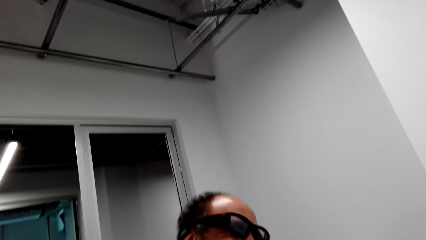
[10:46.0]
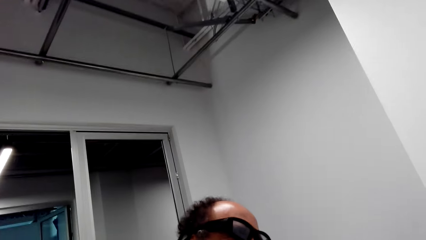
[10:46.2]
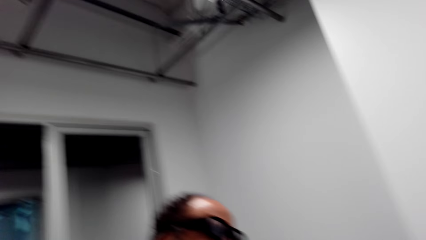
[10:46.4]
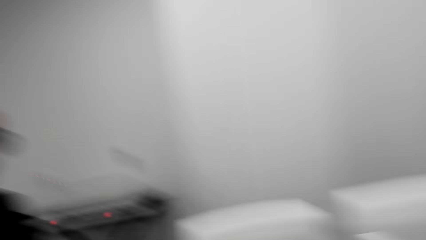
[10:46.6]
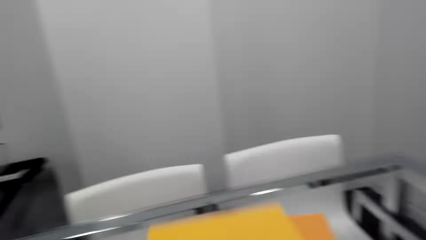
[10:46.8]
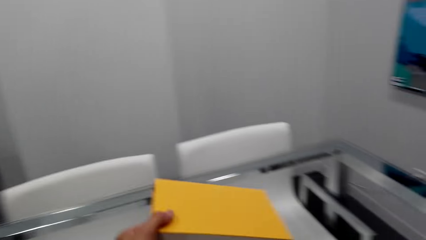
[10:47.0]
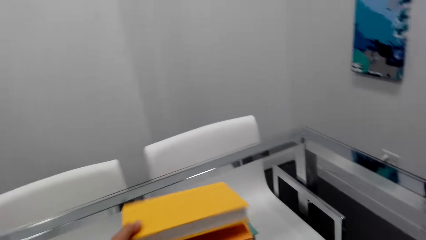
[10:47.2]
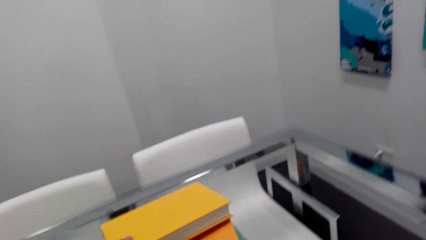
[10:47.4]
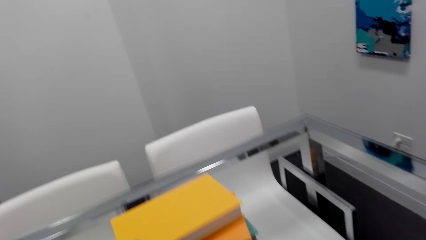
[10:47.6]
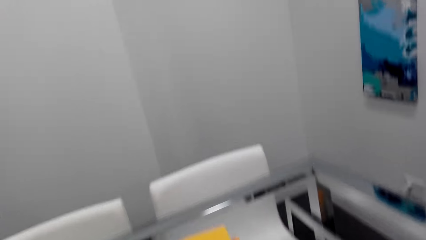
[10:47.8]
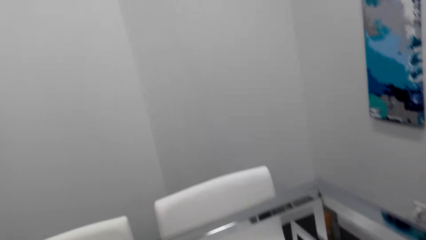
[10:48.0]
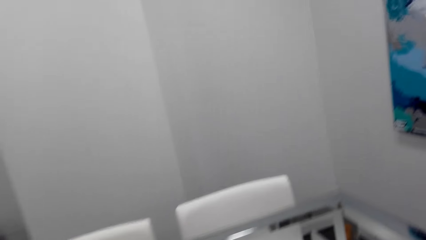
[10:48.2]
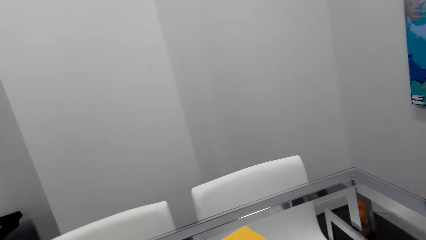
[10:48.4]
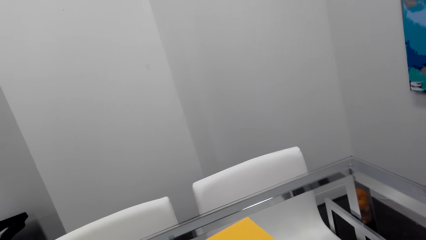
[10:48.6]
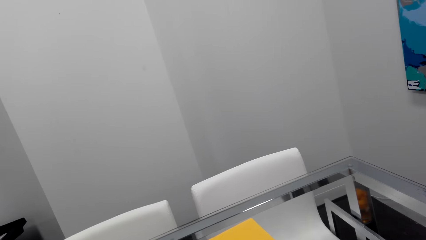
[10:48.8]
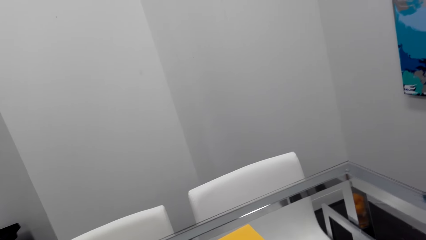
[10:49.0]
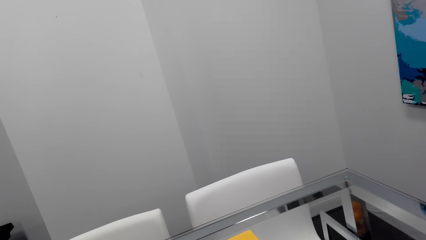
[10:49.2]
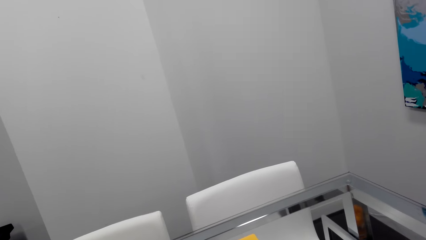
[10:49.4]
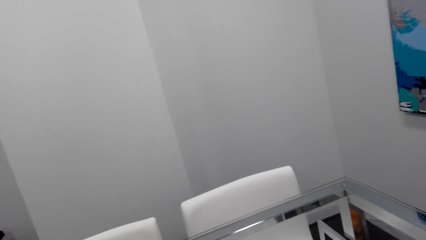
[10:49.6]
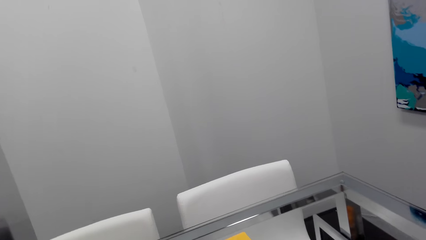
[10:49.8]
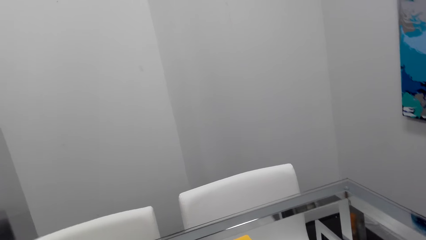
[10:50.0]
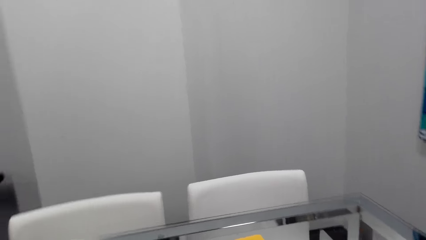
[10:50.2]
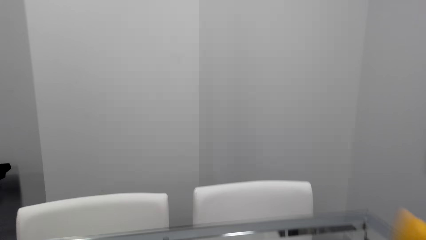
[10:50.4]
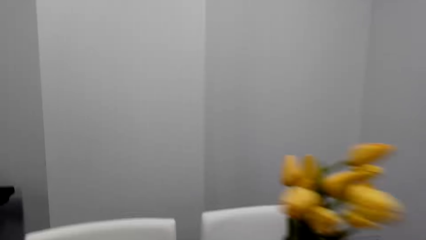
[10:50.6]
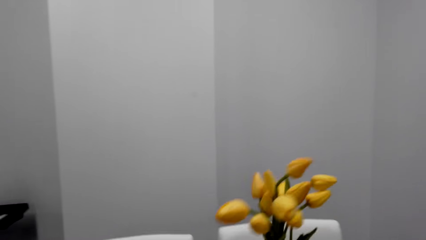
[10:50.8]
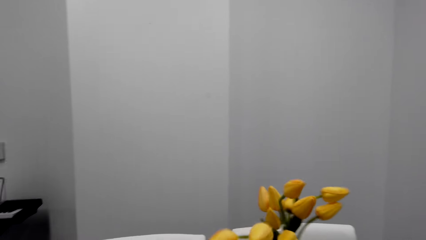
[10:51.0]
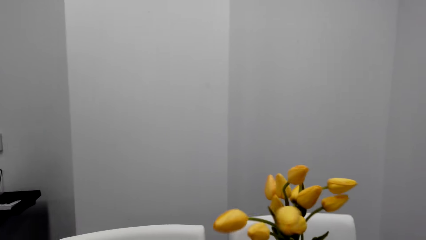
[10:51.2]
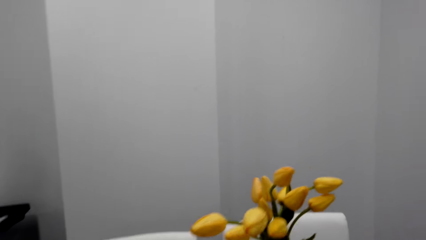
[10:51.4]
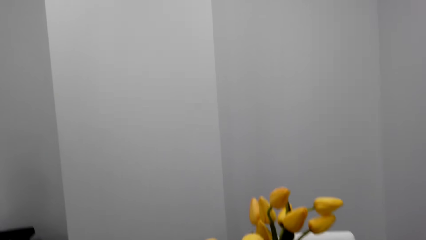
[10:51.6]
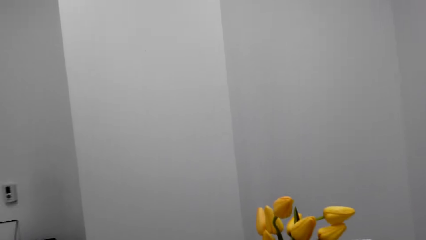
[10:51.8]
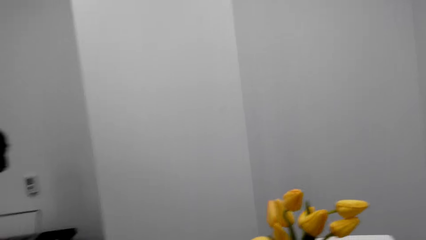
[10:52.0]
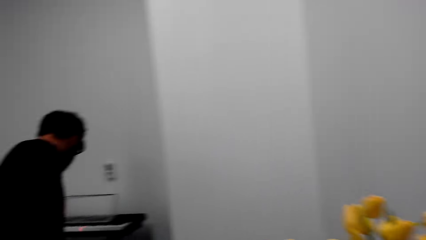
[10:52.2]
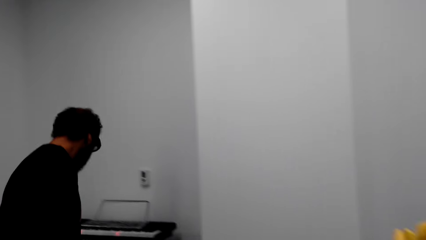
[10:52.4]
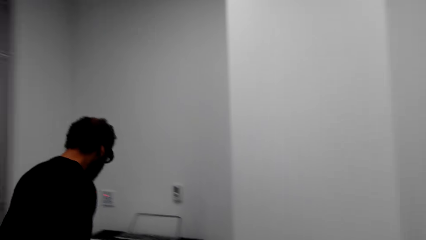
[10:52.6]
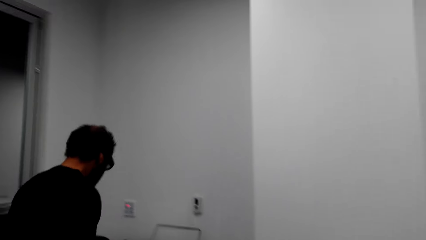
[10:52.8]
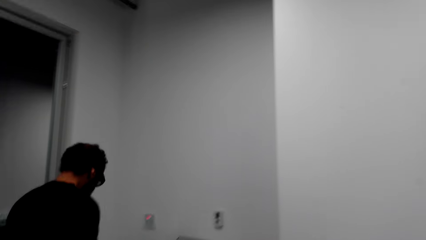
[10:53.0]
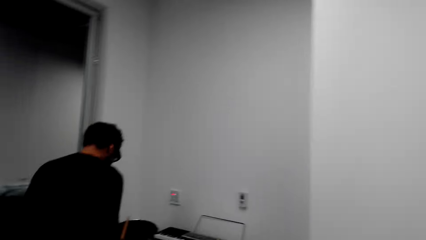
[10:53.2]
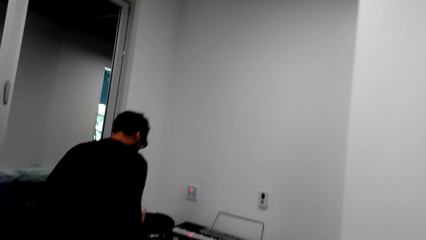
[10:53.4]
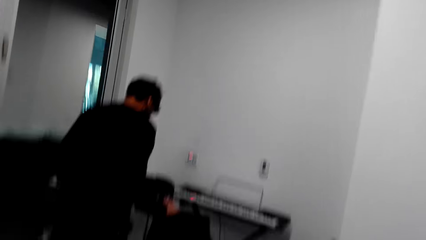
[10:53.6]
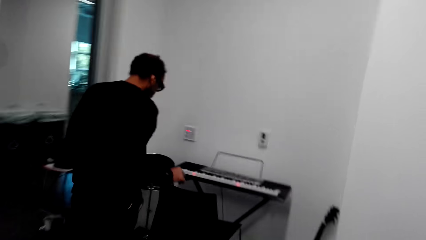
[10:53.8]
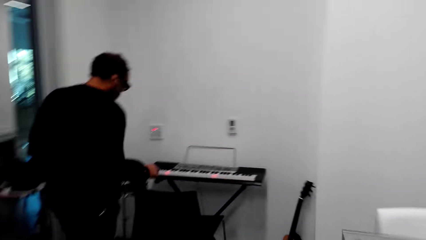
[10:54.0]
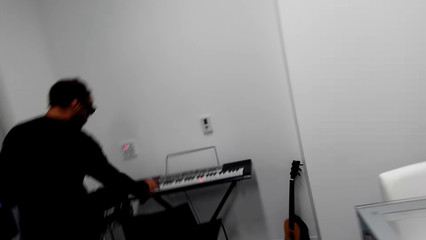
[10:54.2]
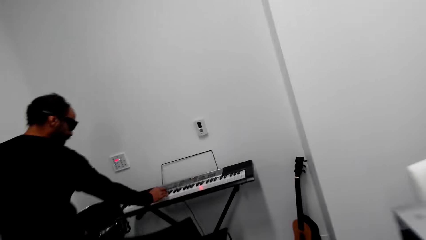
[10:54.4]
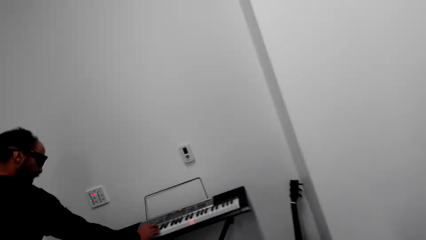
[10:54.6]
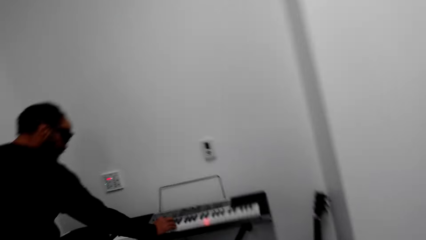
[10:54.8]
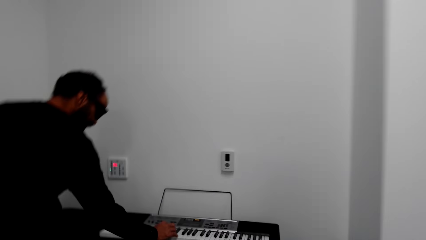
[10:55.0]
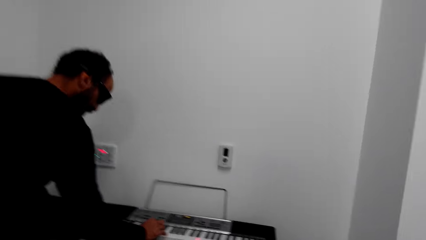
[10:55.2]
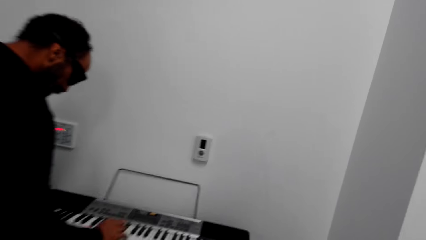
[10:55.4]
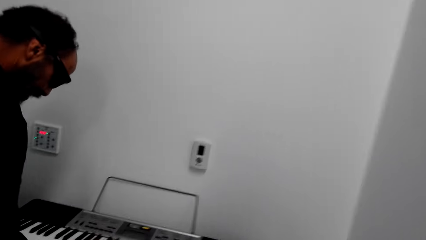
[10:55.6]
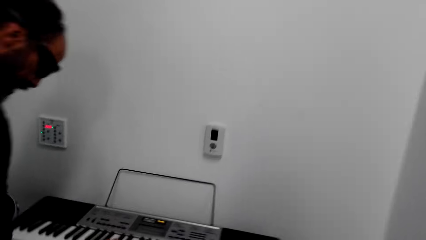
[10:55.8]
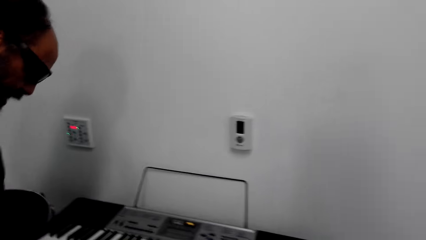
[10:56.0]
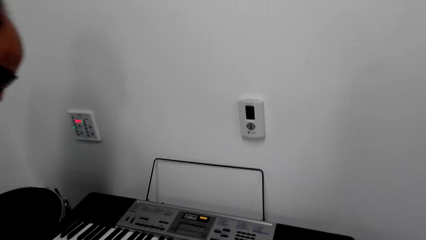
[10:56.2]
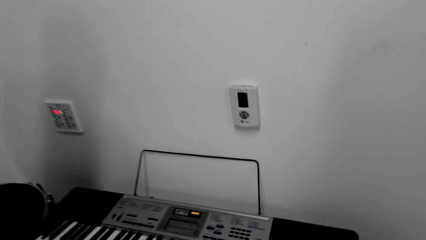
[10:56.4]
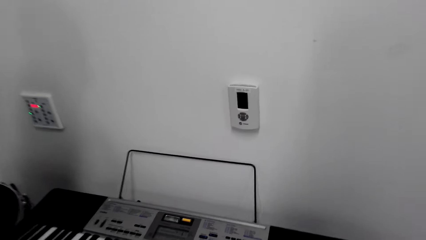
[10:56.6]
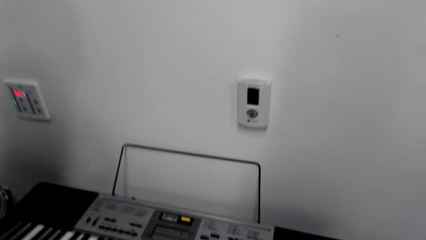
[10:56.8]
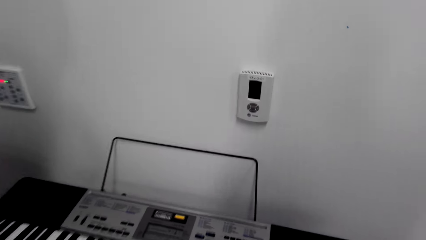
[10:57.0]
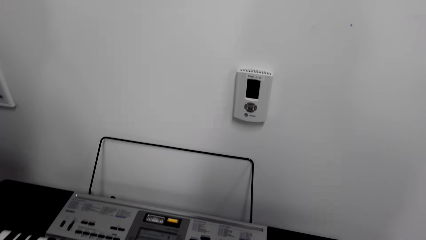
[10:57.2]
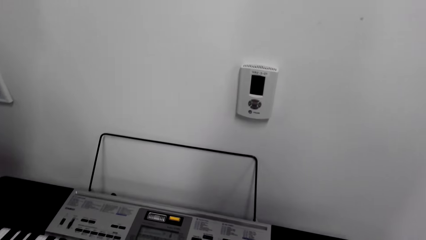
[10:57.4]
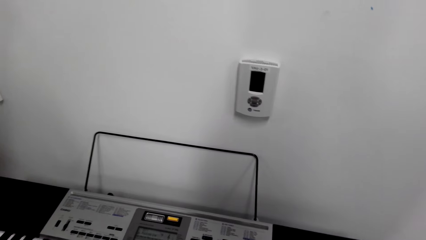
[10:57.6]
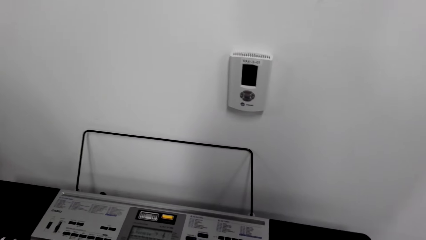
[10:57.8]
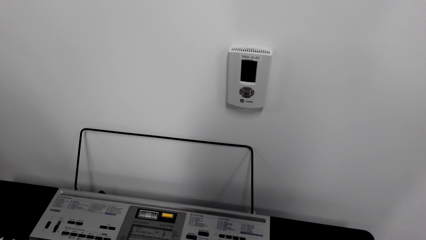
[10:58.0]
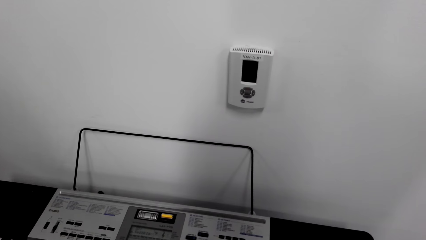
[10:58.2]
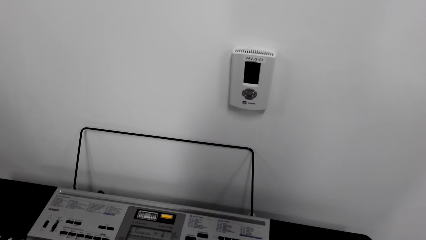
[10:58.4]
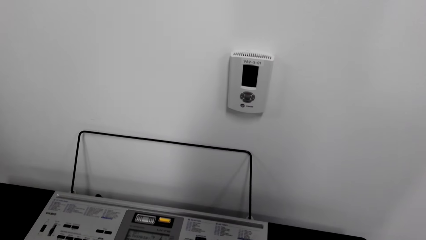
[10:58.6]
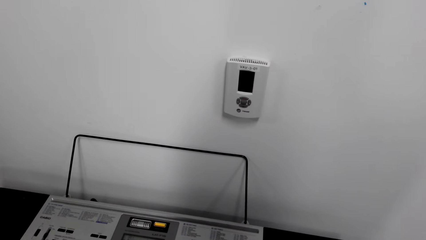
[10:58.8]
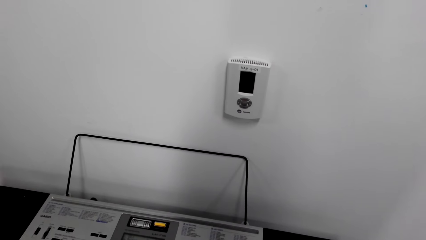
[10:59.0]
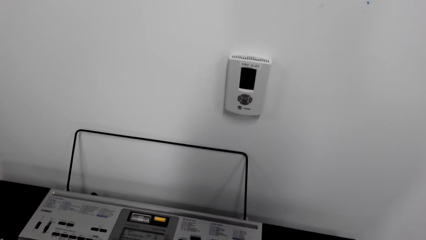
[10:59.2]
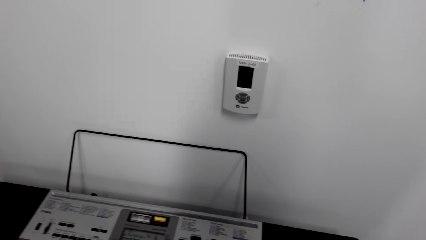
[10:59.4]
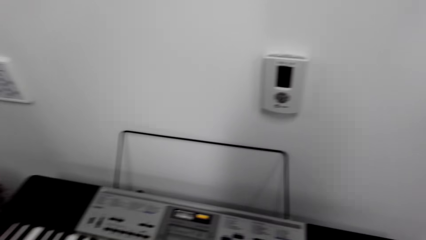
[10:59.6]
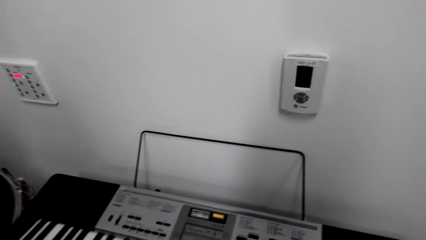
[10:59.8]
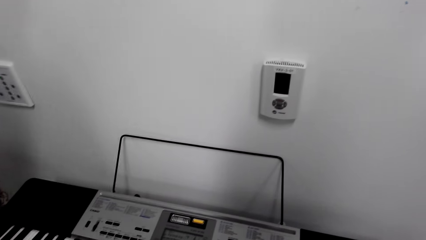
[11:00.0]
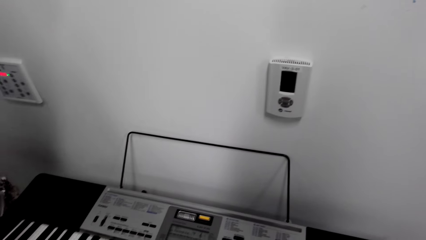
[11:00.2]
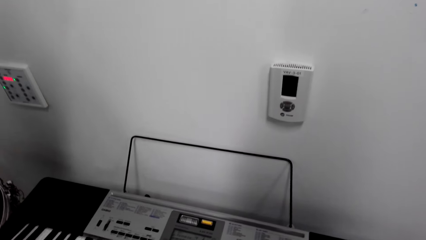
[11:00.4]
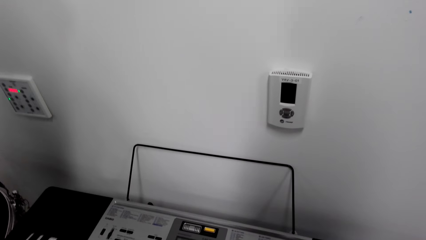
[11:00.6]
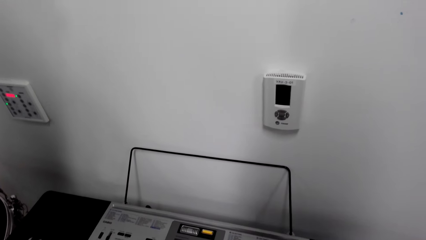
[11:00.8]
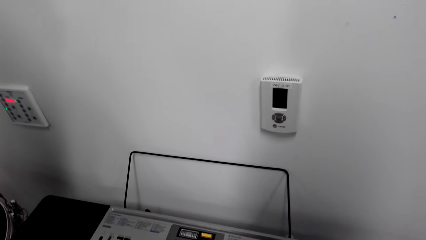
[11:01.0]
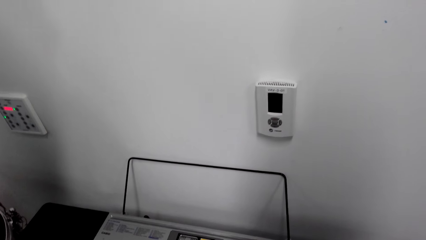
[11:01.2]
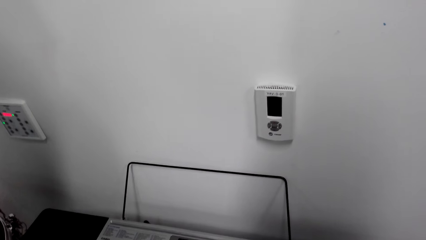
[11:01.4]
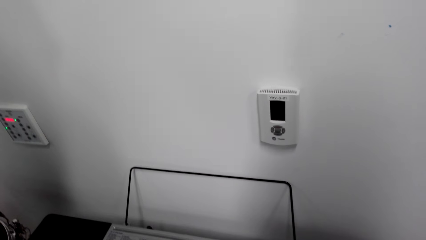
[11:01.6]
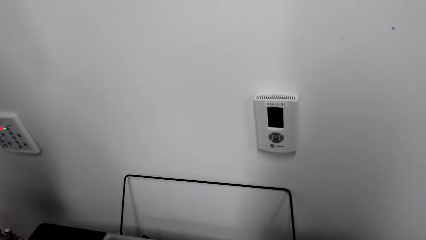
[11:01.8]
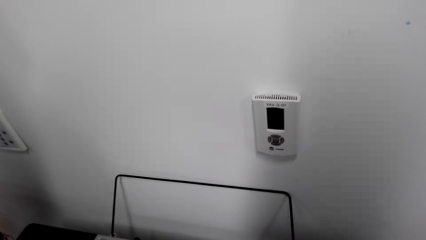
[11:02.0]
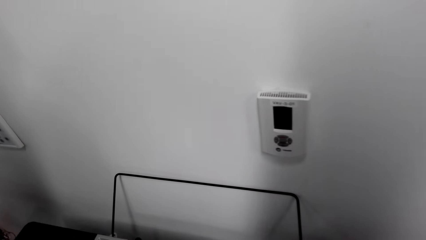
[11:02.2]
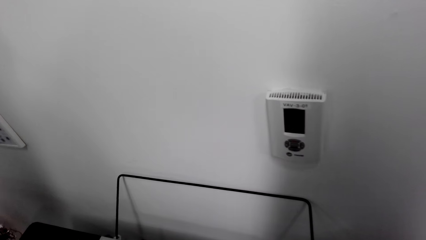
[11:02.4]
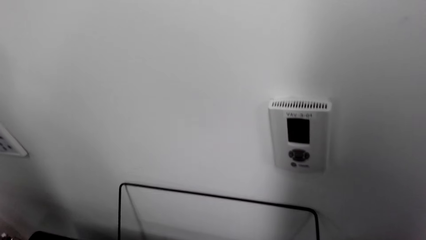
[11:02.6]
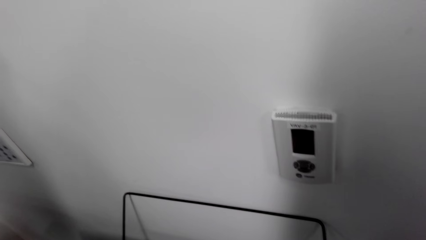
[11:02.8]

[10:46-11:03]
The camera wearer looks at the man. They move the book. They place the book on the table. They hold the vase. They place the flower vase on top of the books. The man stands beside the piano. The camera wearer walks to the piano keyboard. The man switches the piano keyboard on. He plays the piano. The camera wearer stands beside the piano.
